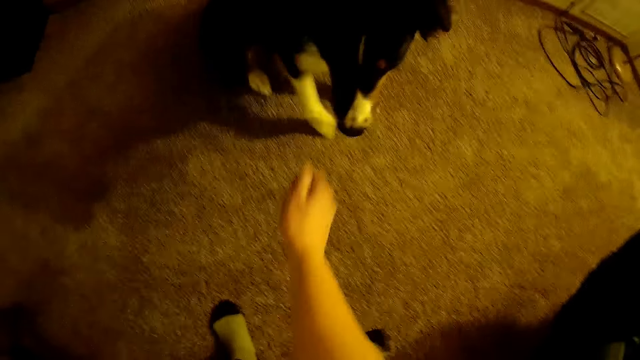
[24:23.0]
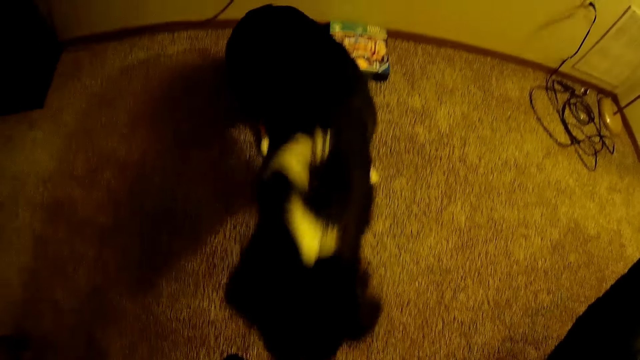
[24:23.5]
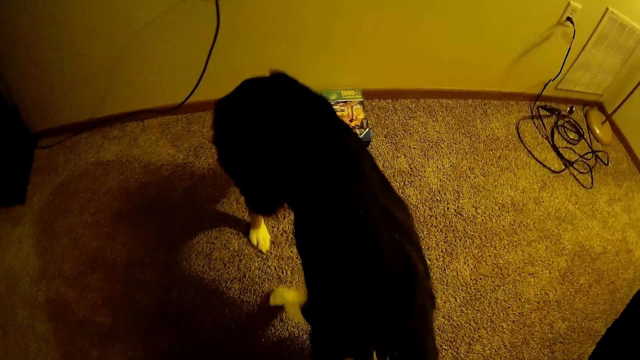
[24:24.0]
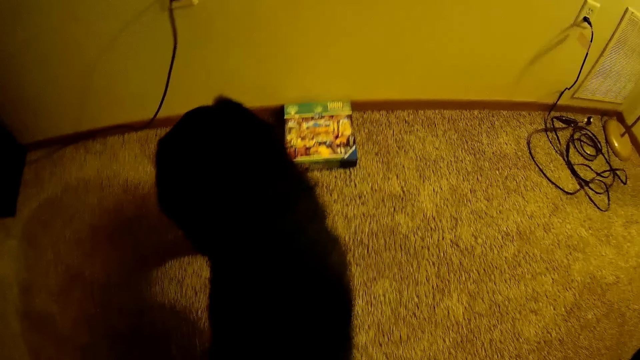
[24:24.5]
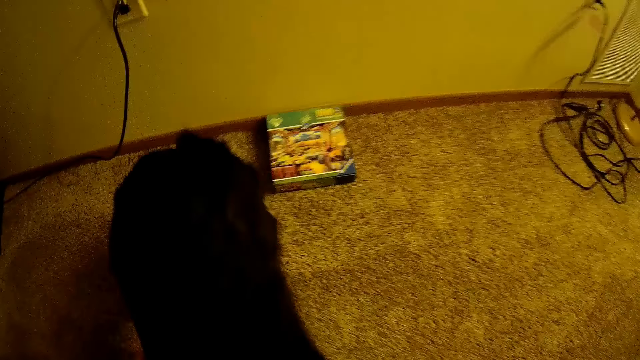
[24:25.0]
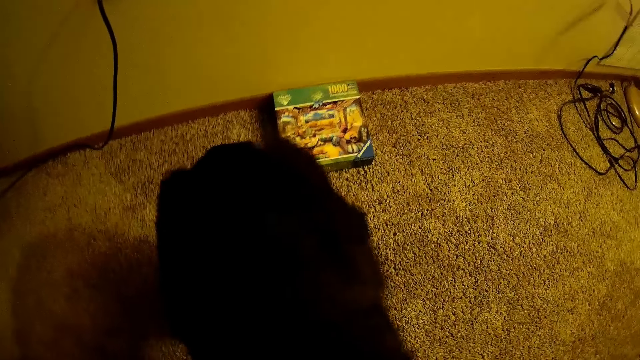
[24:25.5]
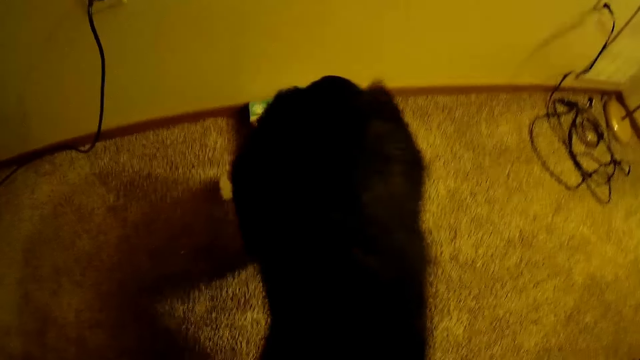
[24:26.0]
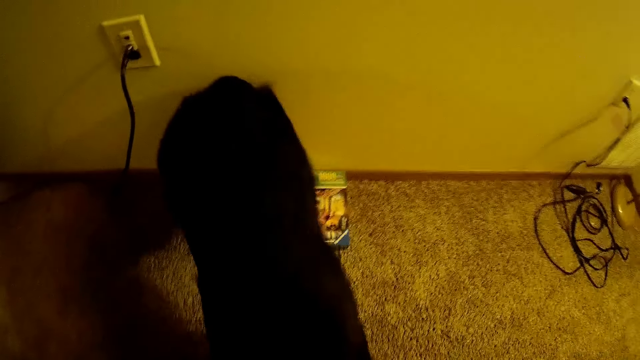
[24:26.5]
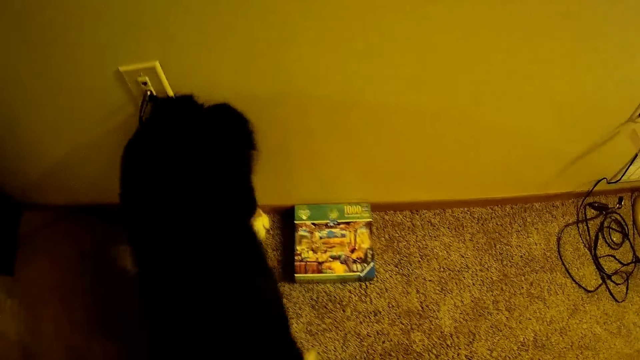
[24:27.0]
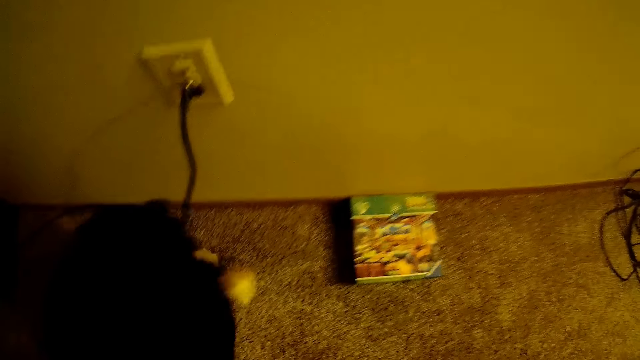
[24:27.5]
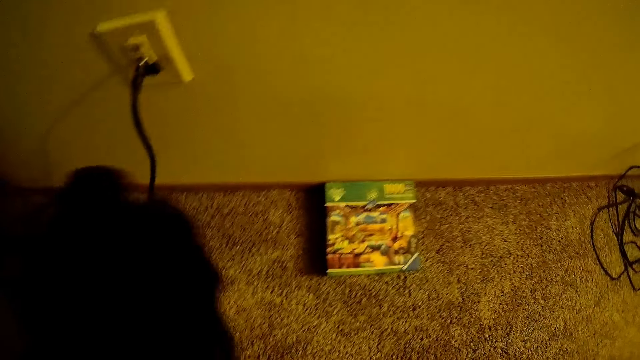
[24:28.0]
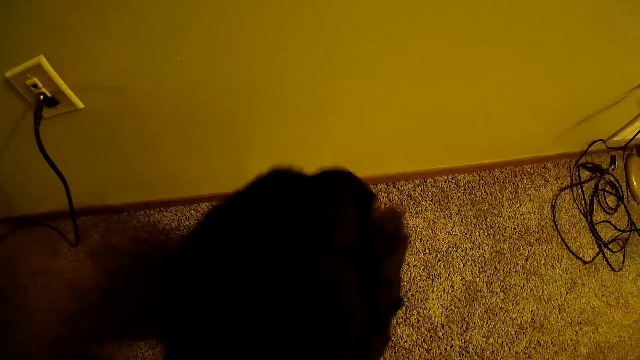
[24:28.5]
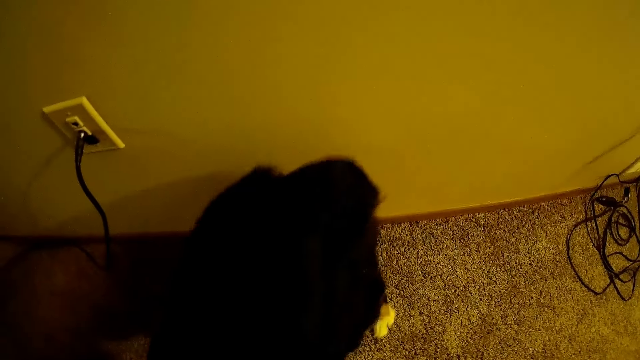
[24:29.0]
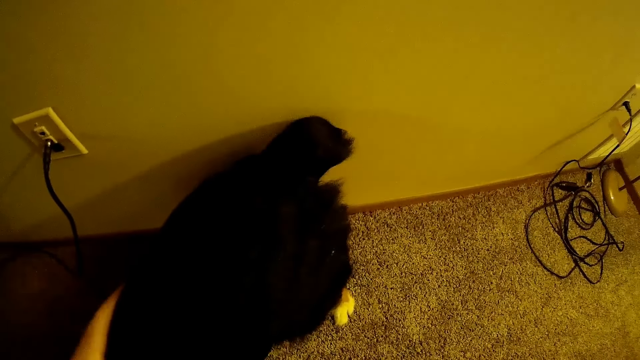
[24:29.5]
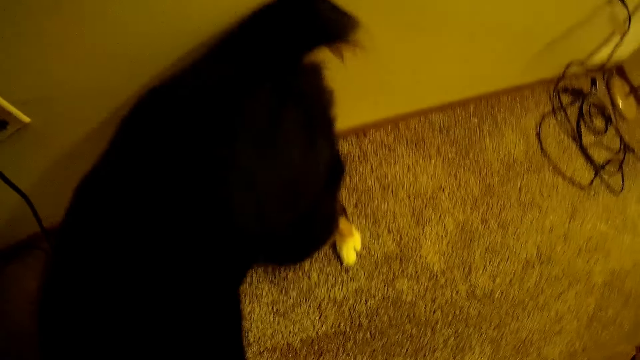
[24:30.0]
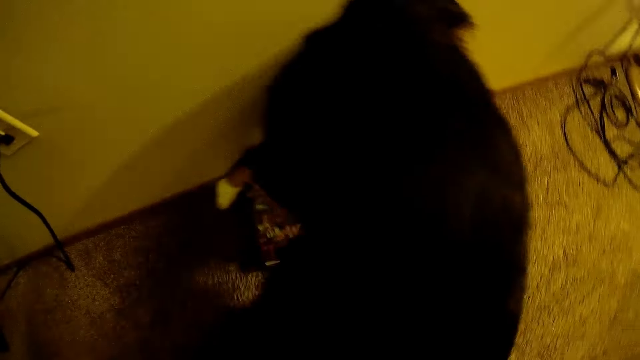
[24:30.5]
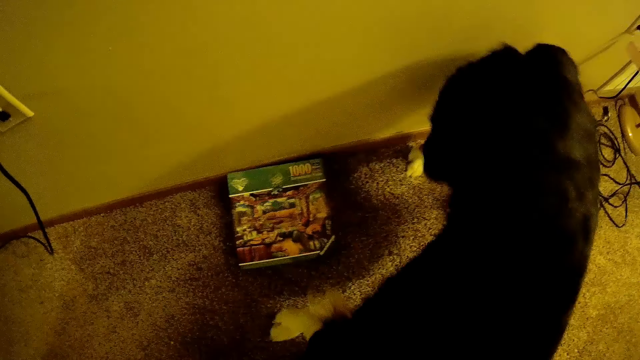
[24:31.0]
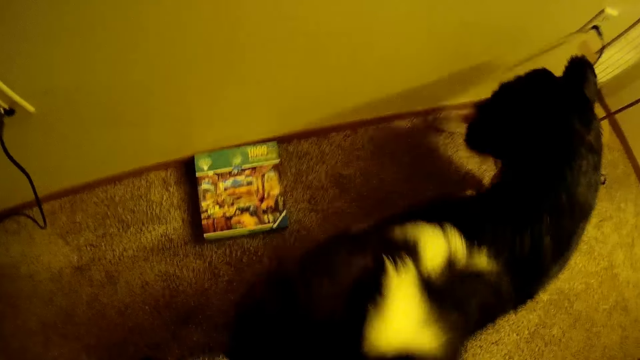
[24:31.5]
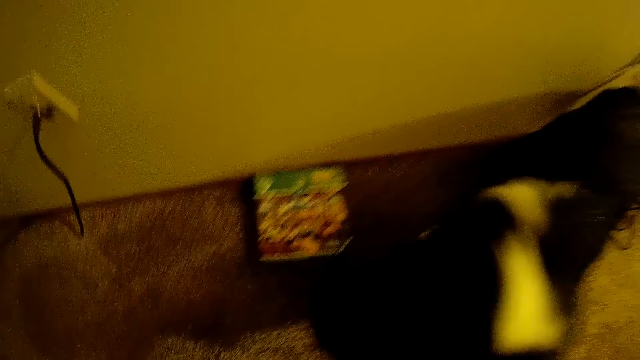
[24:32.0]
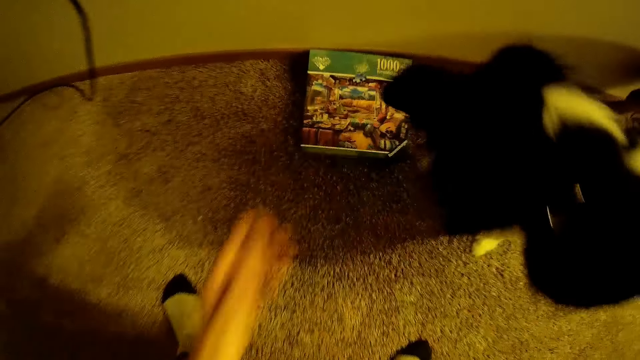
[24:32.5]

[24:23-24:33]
The camera wearer teases the dog in the apartment. The dog stands up and moves its hind legs over the book on the floor.

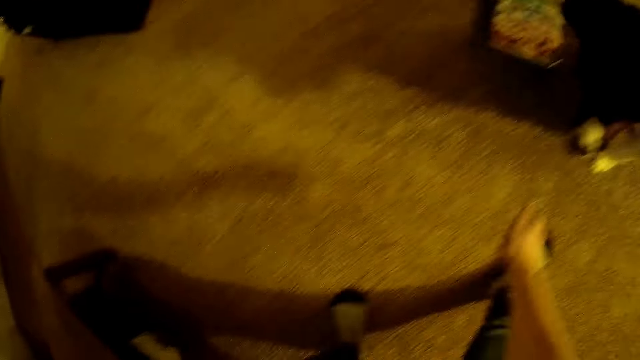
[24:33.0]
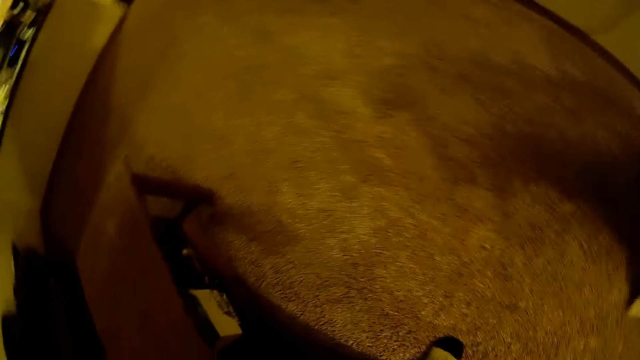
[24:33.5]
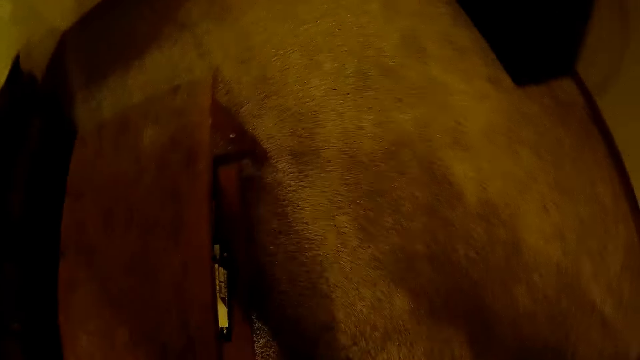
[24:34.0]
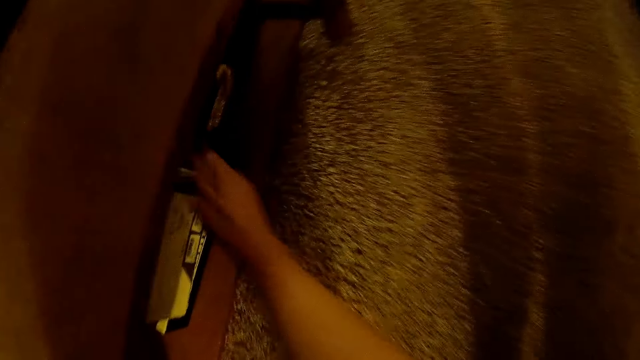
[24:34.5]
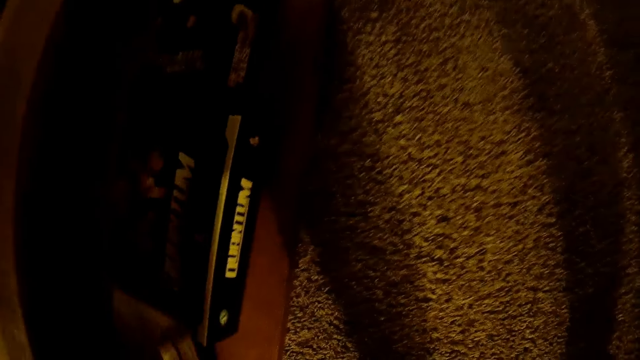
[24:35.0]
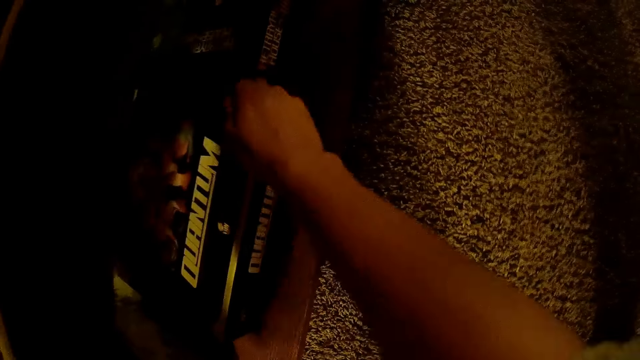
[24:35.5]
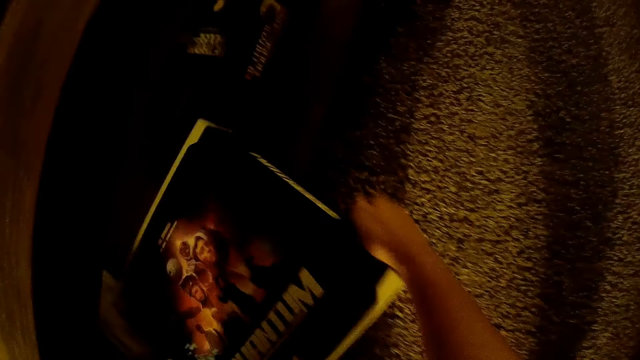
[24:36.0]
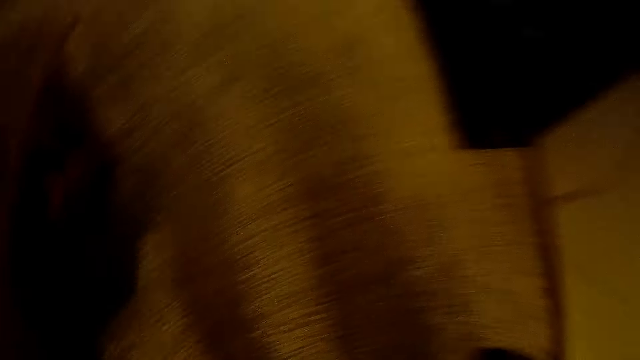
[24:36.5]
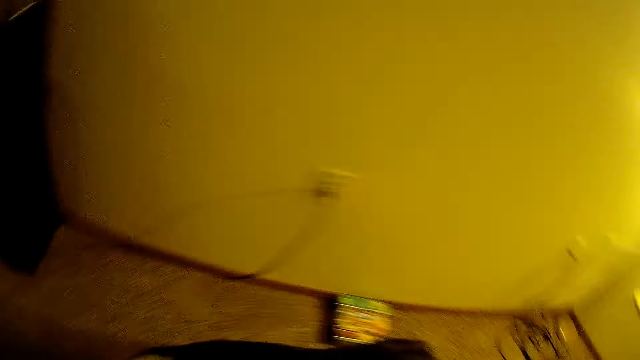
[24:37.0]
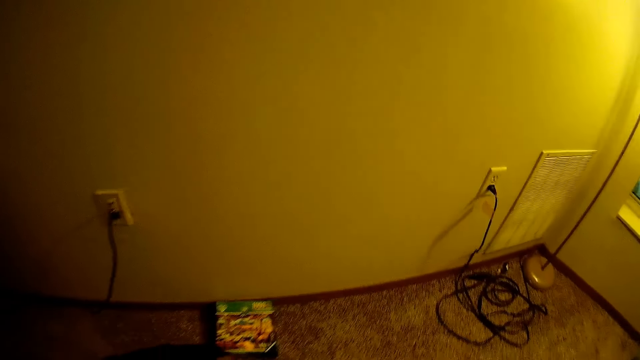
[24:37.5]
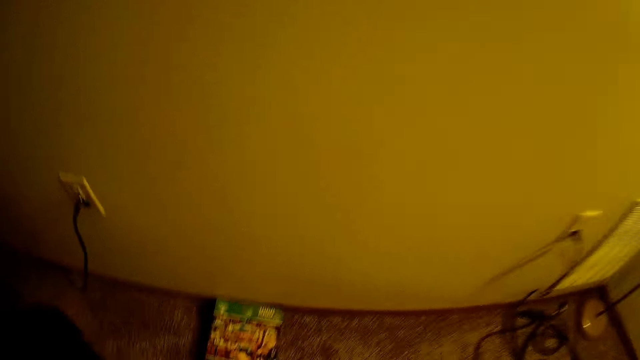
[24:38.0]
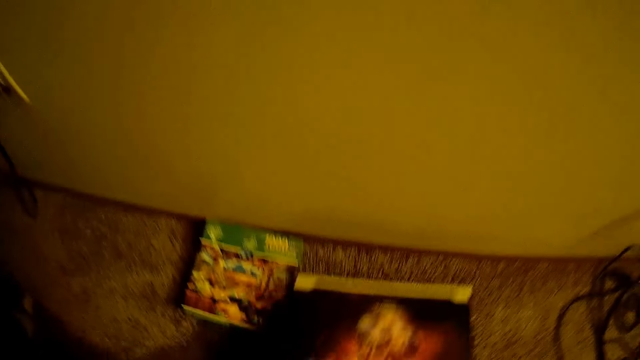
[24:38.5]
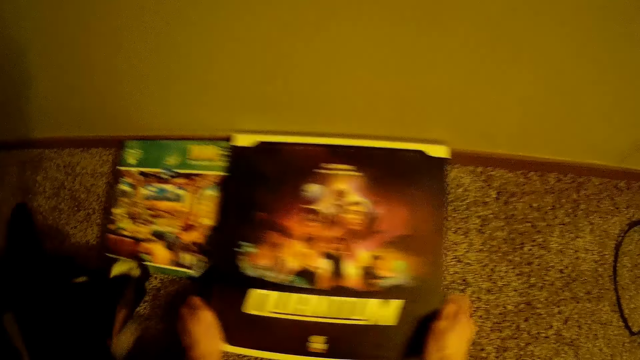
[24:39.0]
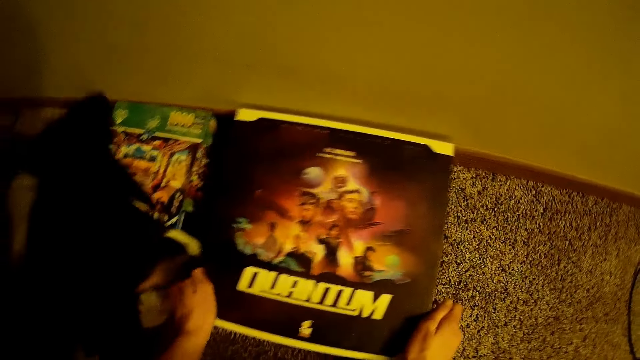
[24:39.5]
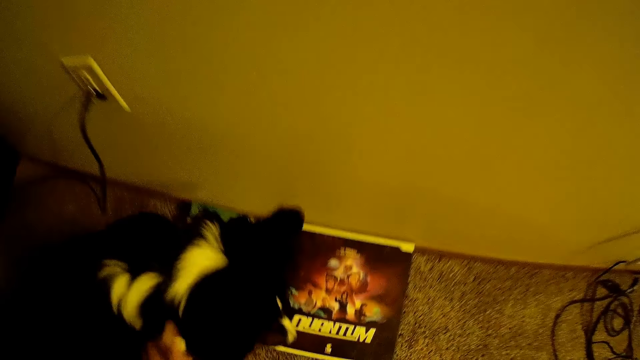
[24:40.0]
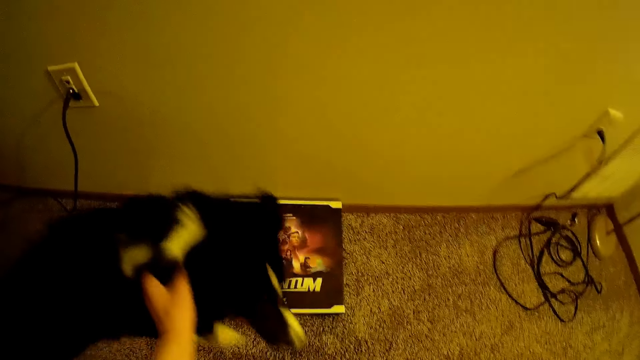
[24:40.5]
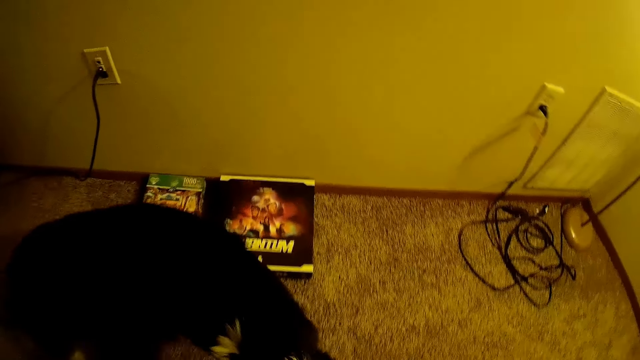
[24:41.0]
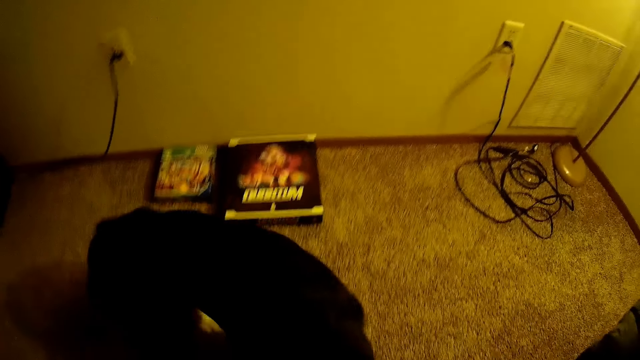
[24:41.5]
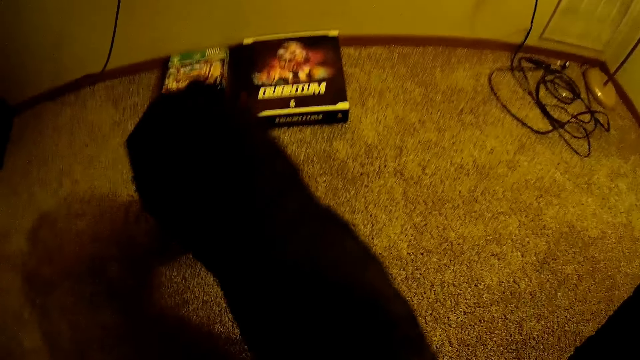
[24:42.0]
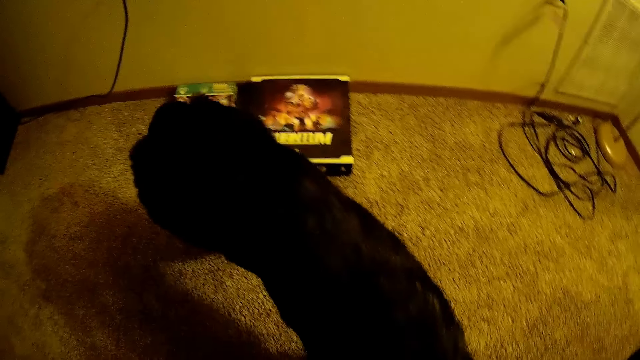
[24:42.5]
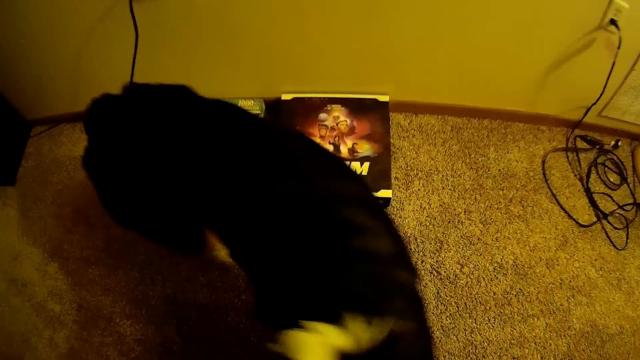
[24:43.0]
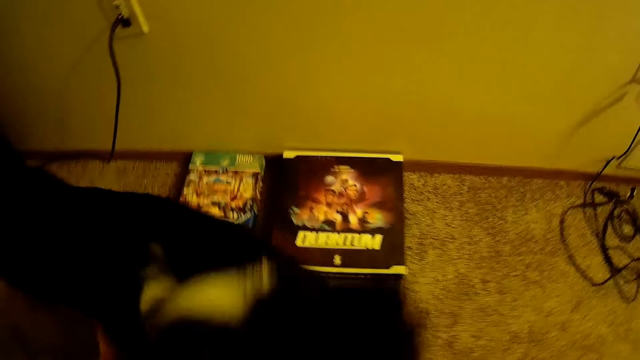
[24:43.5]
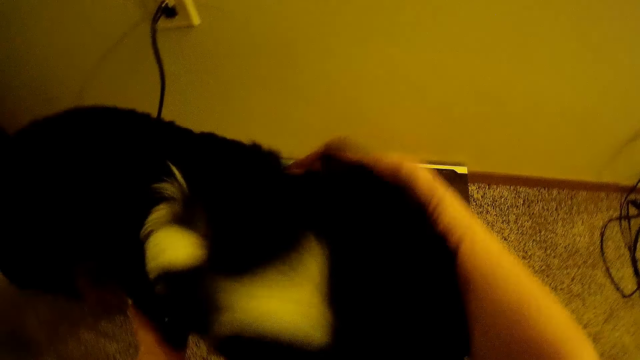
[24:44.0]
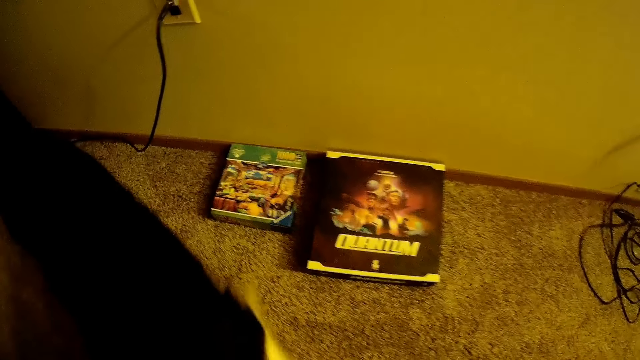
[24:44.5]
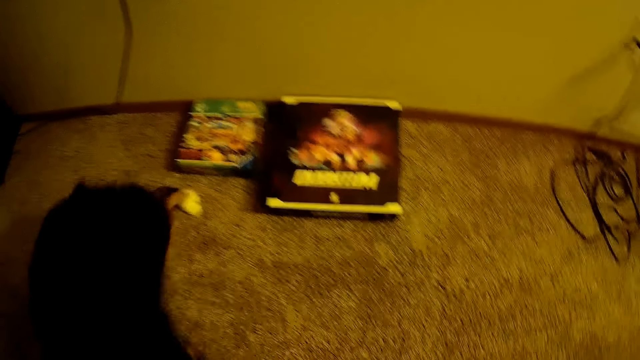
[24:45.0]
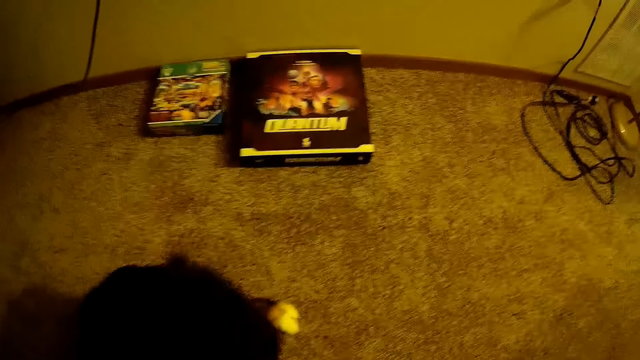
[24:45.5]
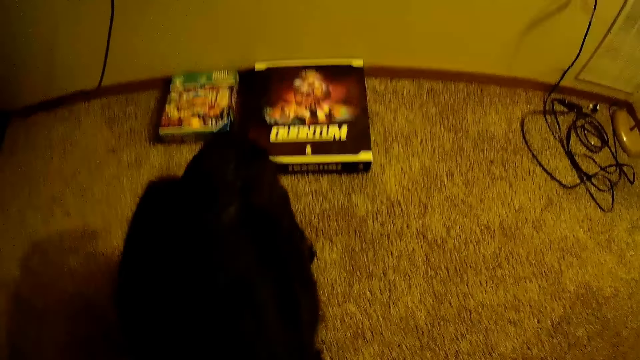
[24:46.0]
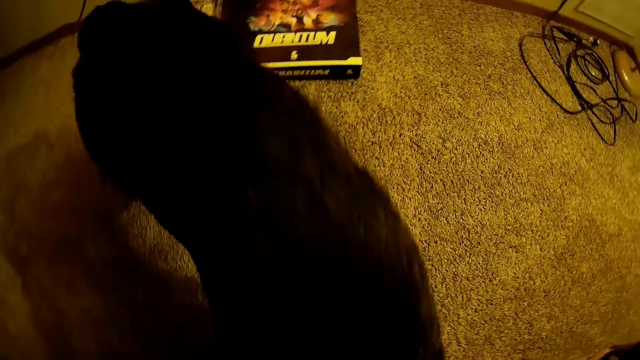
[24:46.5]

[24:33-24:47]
The camera wearer pushes a book in the compartment of the table with her left hand. She picks up the book from the compartment of the table with her hands. She places the book on the floor. She touches the dog's neck with her left hand. She plays with the dog. She puts her hands around the dog's body.
